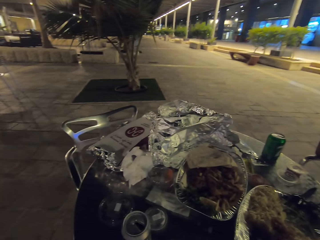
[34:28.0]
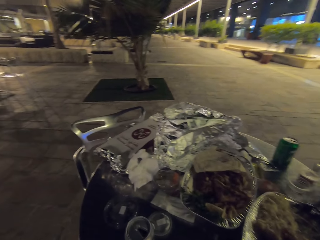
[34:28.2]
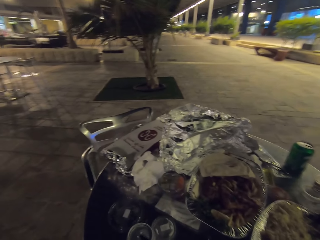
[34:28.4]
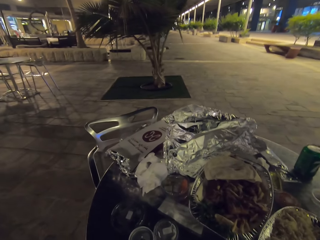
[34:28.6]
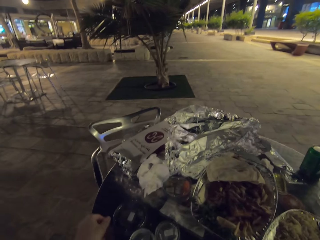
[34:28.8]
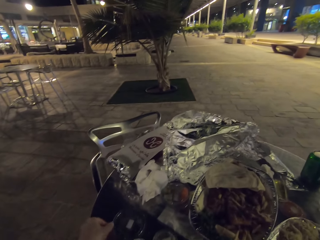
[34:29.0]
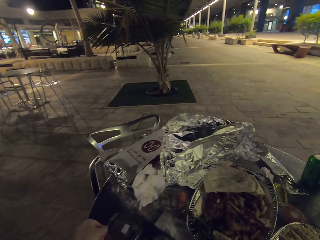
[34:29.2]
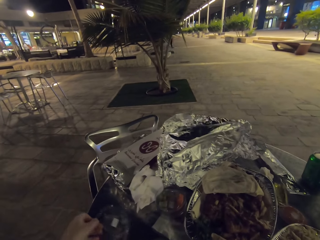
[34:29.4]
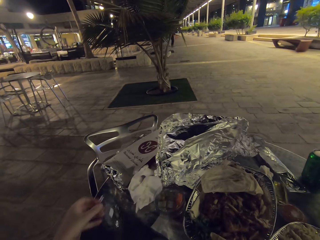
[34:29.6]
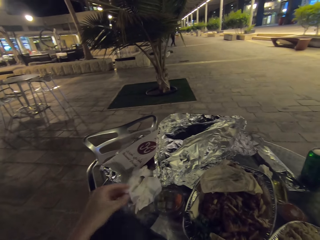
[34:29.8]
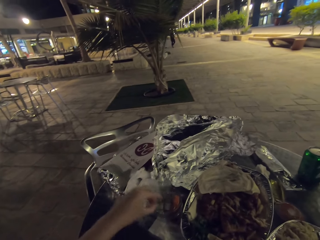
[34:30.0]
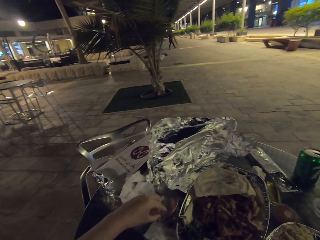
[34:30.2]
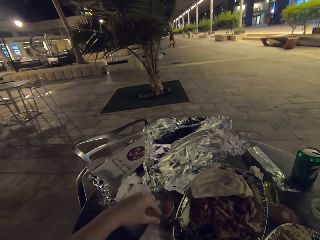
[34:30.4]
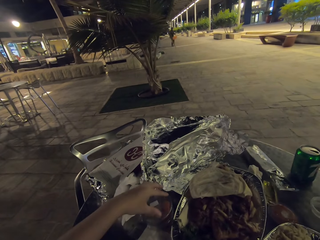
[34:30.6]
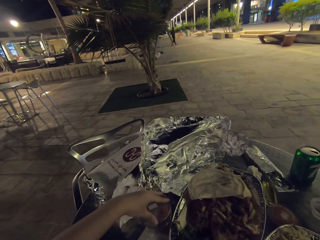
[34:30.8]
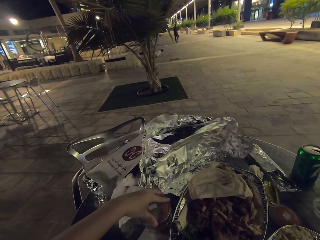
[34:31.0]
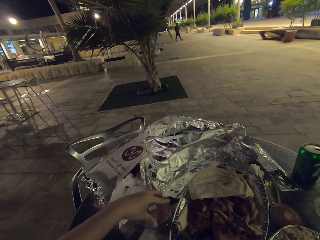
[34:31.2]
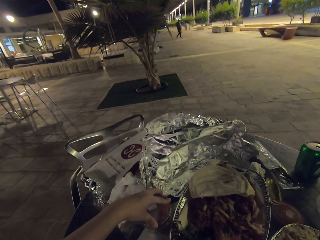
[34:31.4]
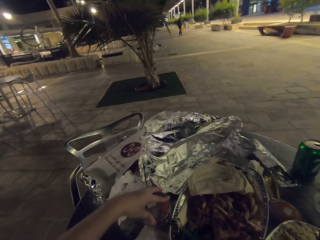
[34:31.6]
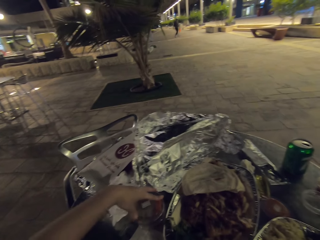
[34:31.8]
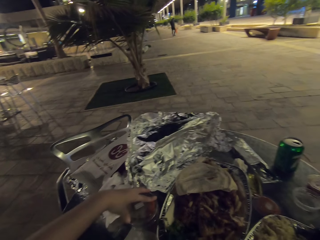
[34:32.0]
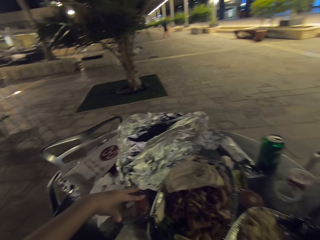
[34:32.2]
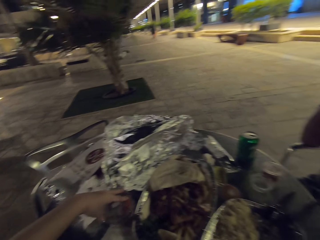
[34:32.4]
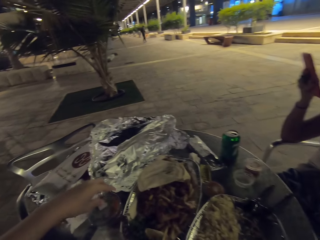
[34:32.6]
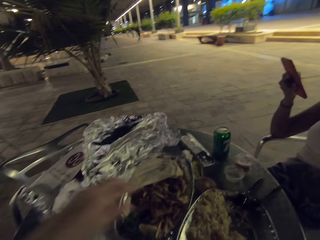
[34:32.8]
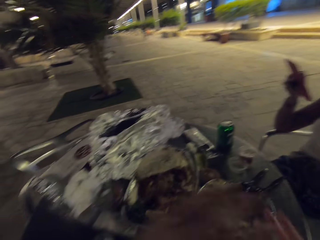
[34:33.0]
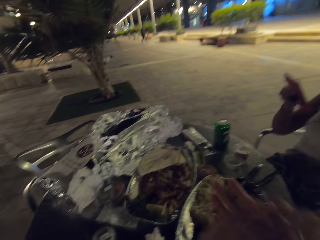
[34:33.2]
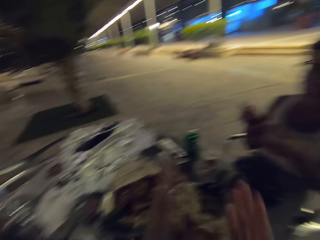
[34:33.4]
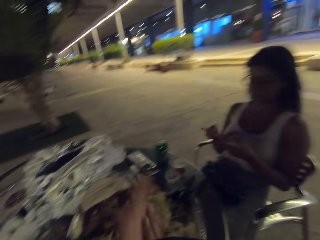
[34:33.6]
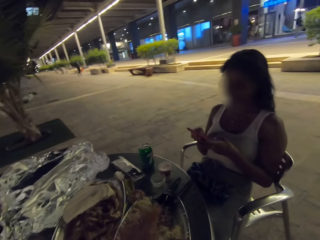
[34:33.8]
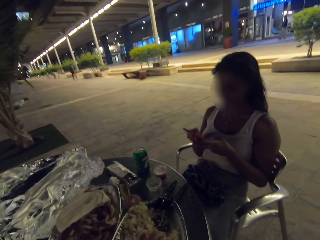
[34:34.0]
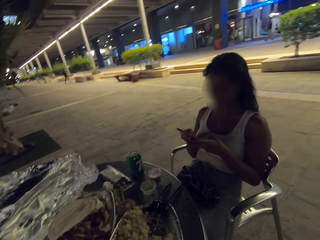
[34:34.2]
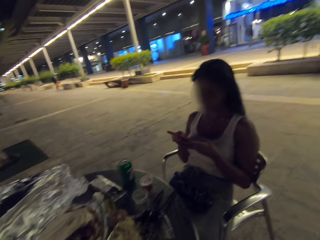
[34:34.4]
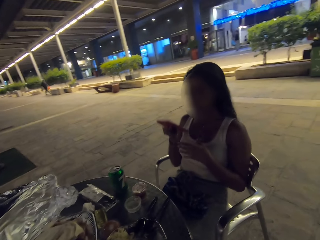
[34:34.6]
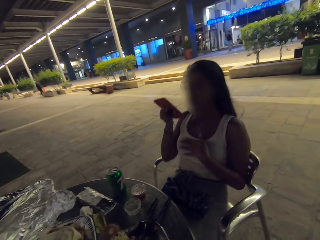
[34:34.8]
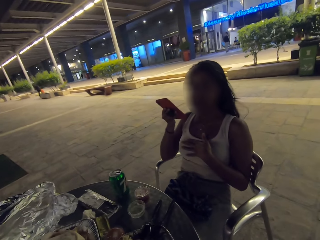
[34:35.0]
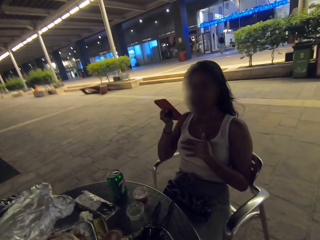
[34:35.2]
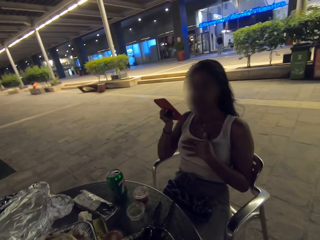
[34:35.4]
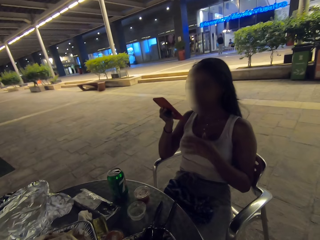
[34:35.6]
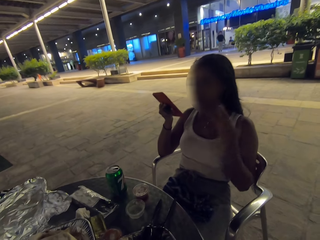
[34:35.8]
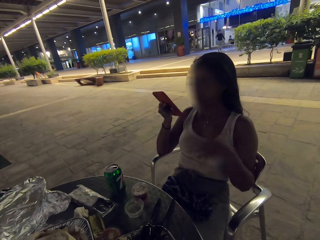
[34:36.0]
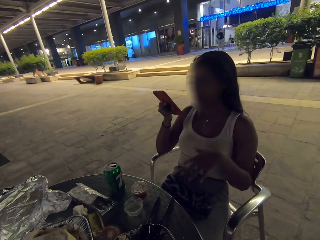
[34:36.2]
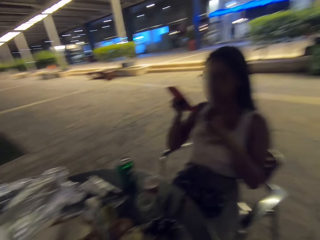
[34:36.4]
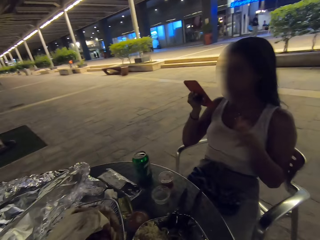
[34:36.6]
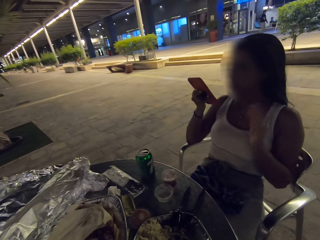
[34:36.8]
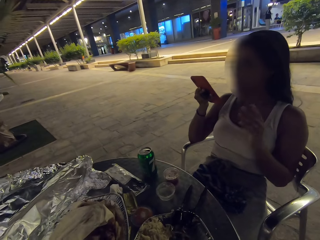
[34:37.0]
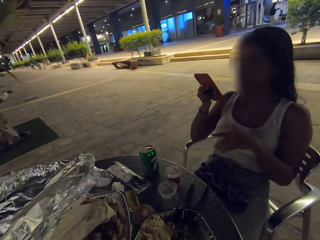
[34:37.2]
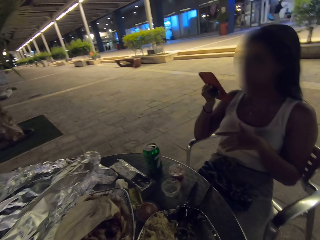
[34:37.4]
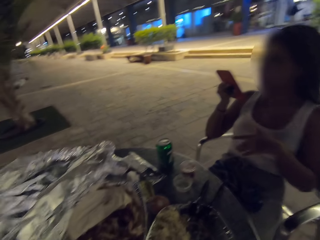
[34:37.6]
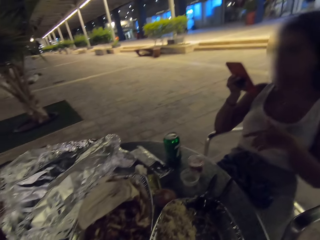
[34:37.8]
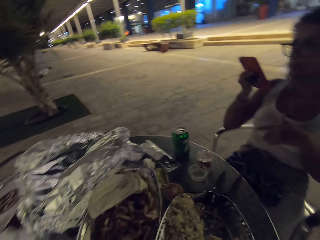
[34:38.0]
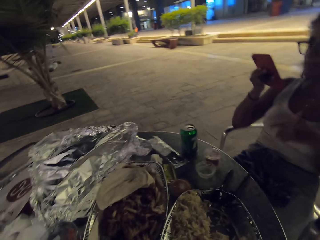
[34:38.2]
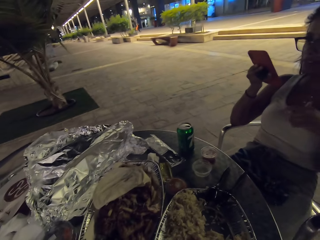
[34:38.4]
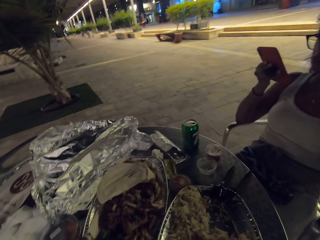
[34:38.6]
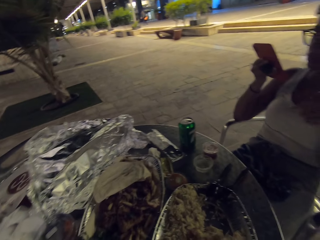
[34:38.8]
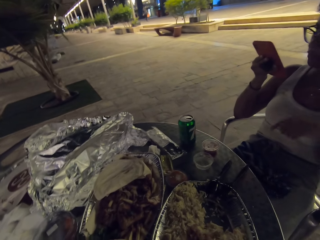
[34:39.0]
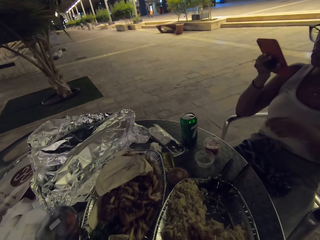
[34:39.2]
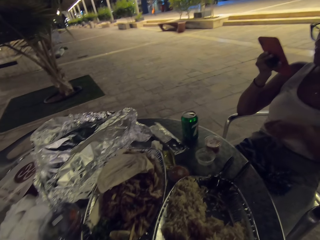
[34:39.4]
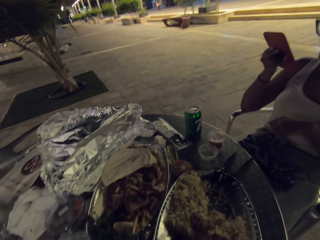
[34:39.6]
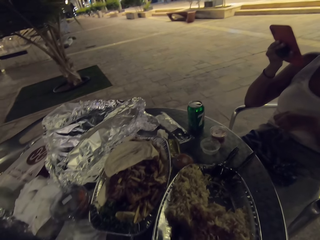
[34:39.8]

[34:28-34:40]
The camera wearer covers something with a lid. A person scrolls the phone.

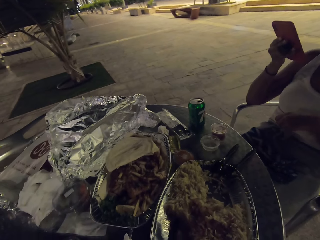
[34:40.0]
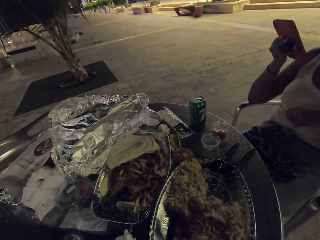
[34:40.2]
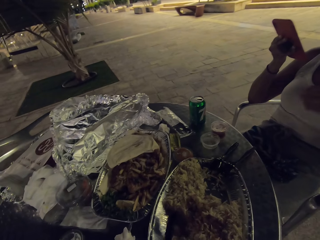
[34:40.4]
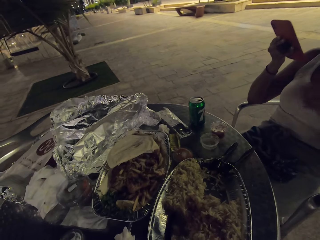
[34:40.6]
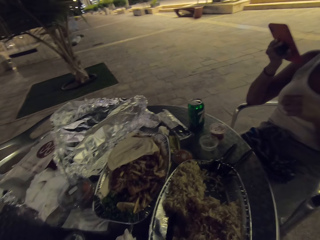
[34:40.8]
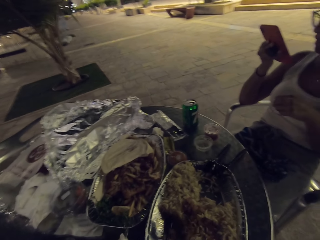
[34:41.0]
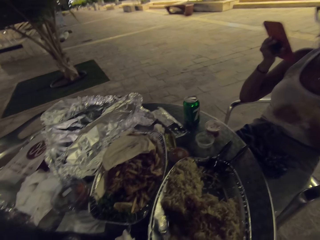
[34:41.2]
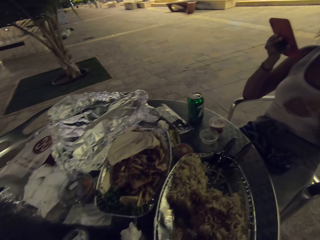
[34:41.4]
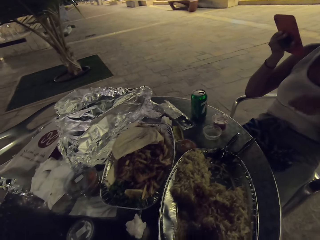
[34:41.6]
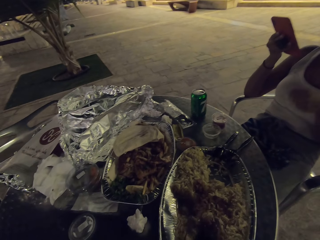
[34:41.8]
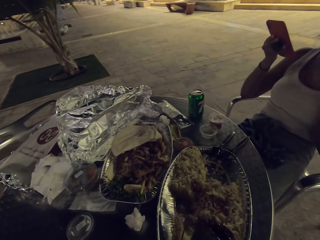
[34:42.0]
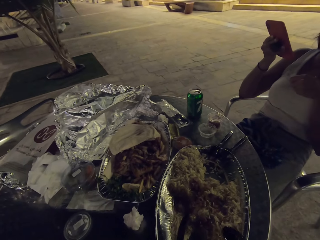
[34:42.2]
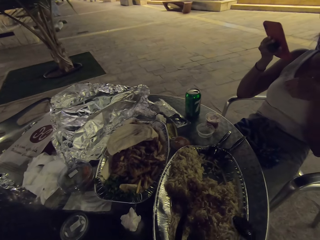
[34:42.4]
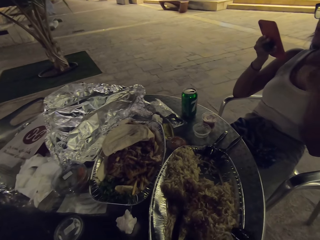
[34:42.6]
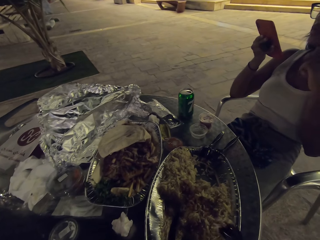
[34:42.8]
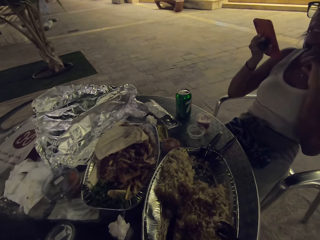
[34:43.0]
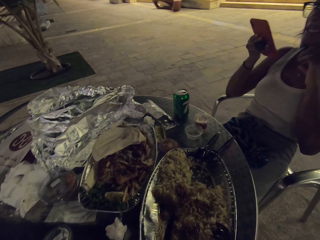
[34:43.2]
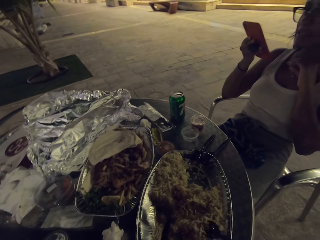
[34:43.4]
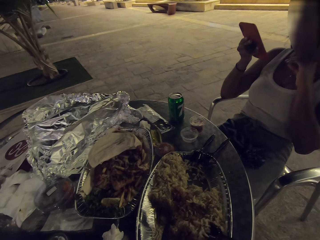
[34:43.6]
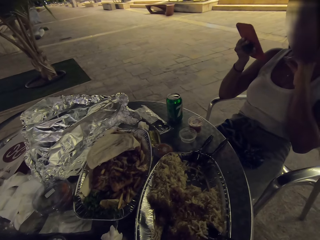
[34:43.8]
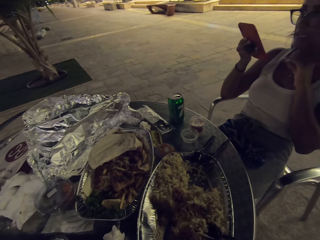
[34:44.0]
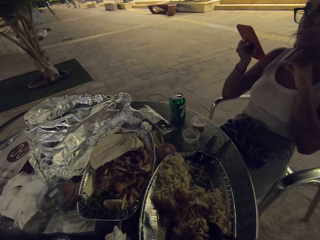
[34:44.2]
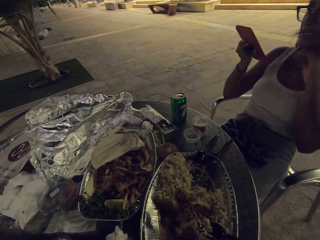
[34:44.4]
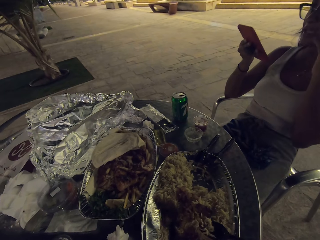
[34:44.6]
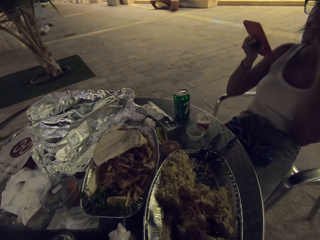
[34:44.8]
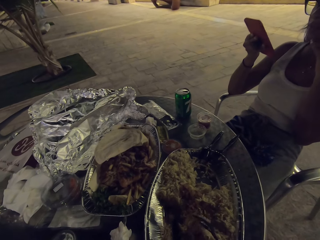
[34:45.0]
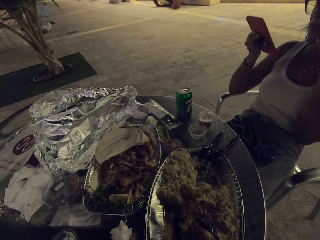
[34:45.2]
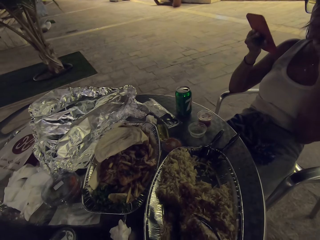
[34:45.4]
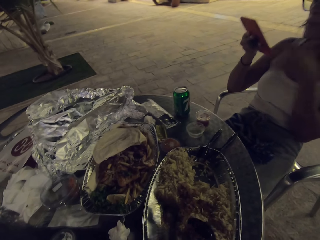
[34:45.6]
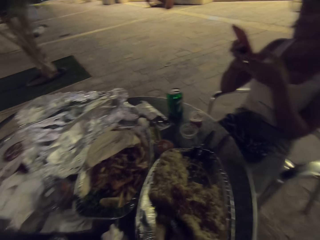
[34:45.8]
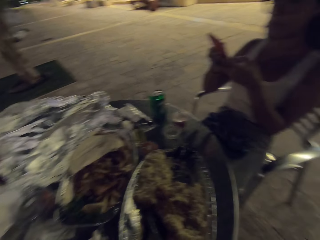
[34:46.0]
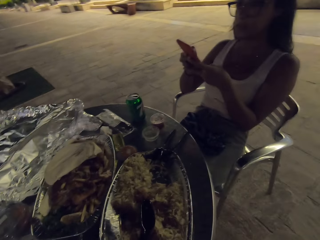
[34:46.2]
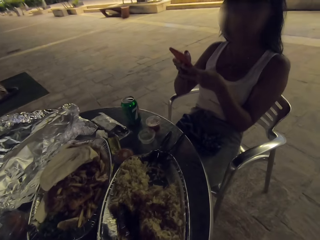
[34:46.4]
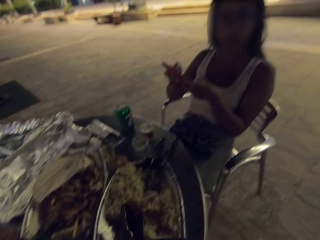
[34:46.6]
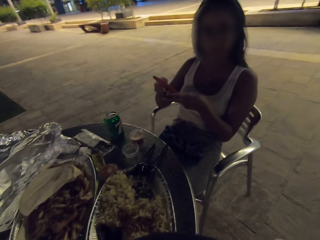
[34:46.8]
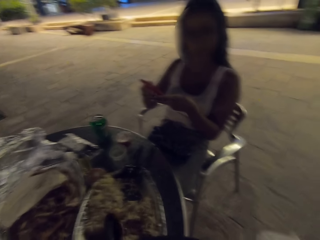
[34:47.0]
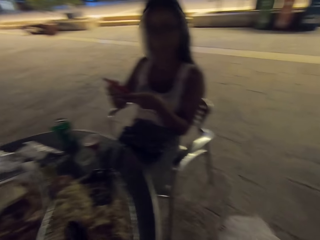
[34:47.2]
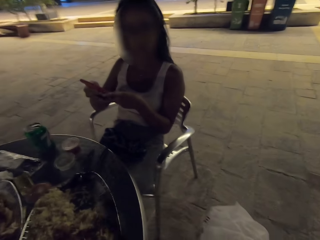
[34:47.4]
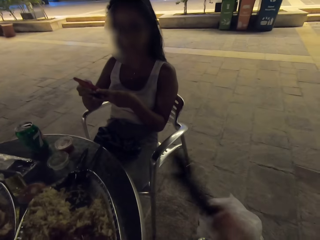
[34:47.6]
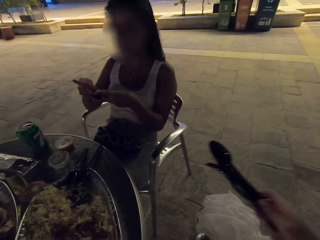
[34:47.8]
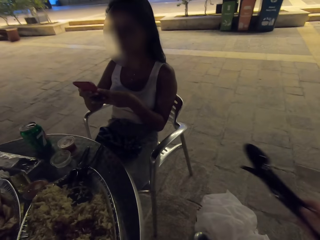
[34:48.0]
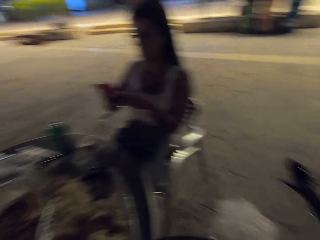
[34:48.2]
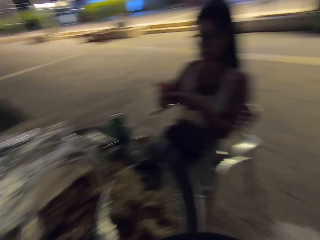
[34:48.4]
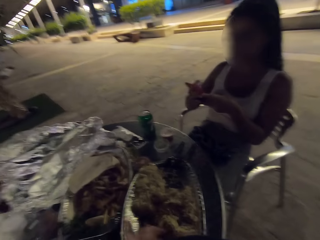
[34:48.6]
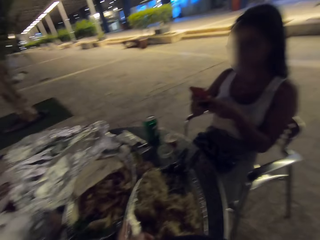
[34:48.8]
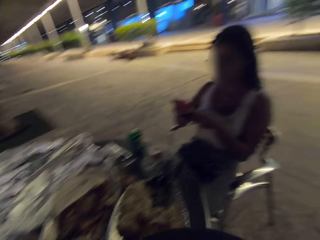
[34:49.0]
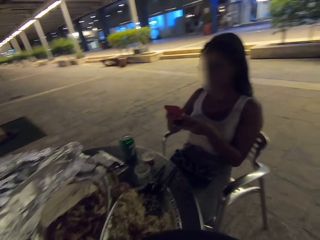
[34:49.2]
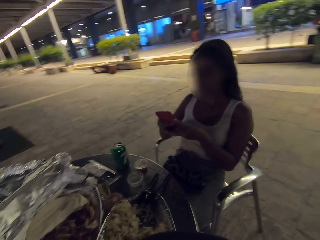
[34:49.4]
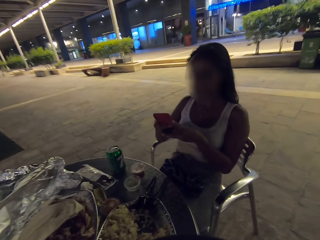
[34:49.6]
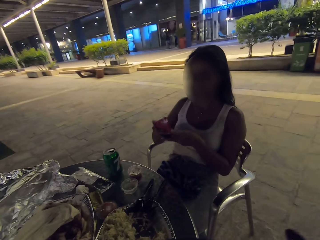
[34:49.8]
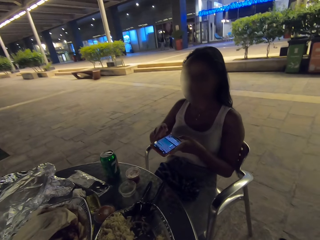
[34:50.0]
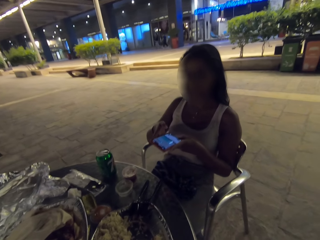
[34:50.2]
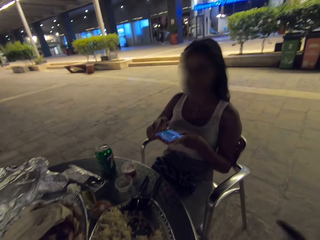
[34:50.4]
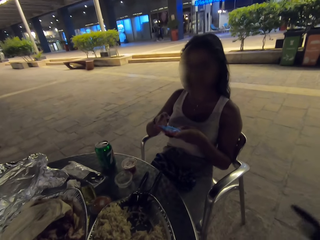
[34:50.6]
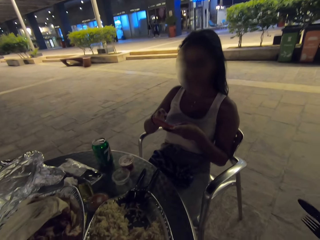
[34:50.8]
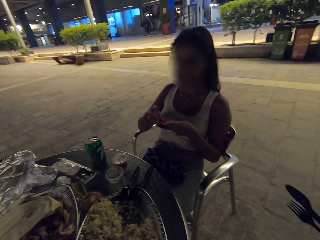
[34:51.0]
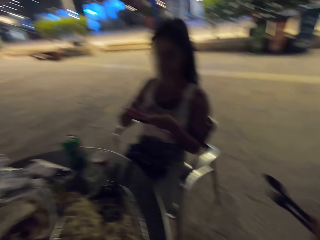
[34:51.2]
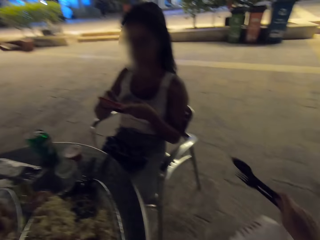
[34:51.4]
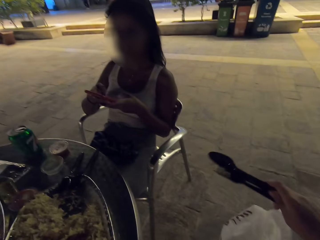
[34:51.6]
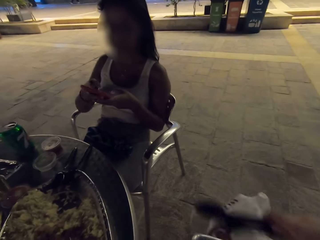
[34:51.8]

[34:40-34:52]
The camera wearer talks to a person.
